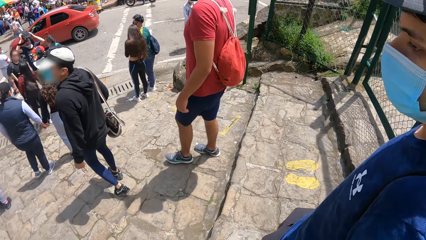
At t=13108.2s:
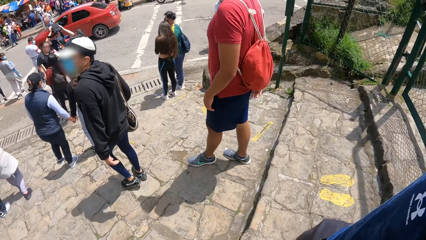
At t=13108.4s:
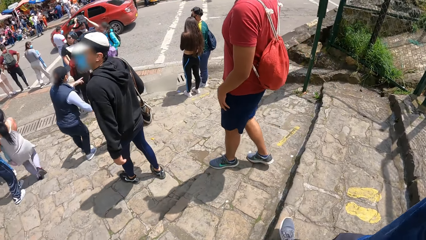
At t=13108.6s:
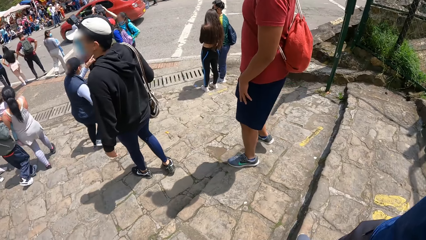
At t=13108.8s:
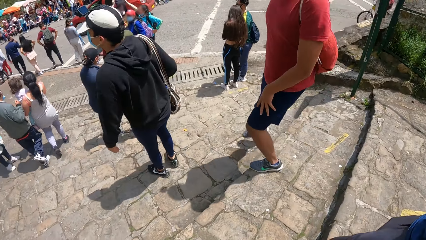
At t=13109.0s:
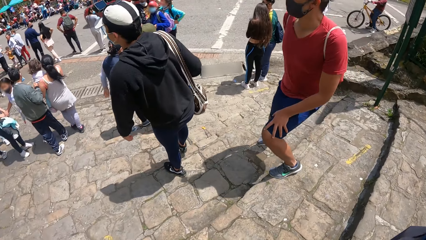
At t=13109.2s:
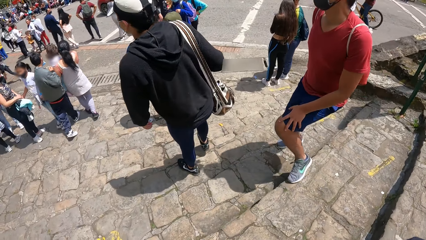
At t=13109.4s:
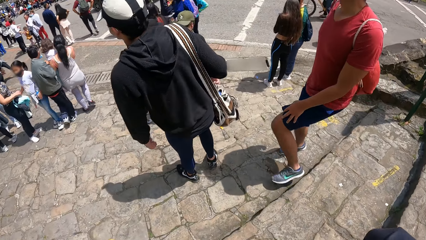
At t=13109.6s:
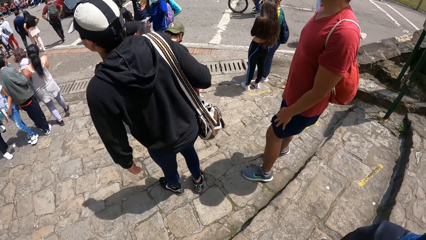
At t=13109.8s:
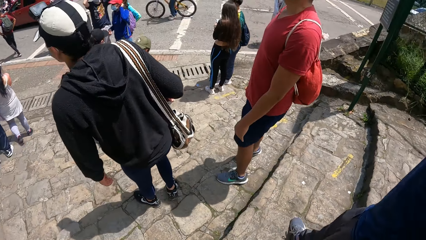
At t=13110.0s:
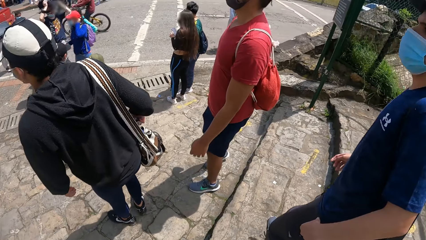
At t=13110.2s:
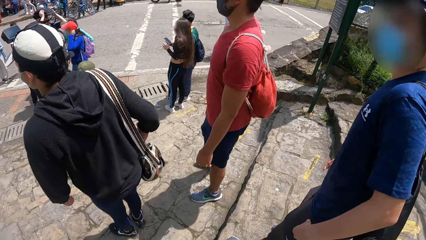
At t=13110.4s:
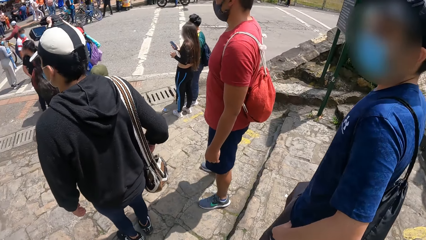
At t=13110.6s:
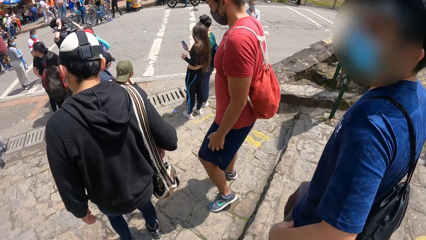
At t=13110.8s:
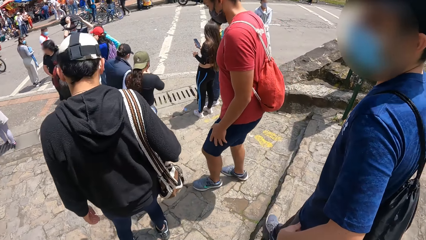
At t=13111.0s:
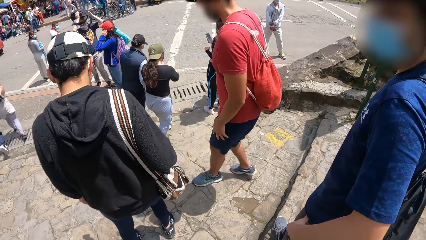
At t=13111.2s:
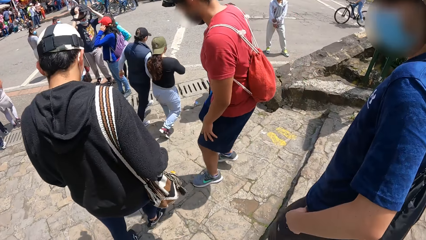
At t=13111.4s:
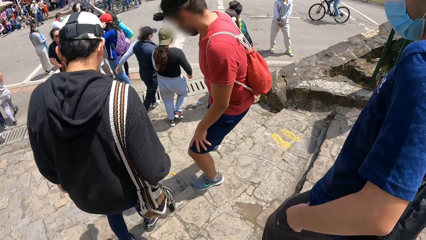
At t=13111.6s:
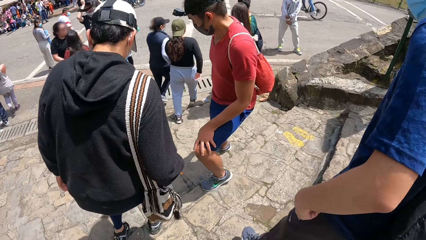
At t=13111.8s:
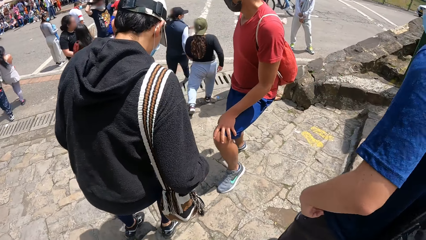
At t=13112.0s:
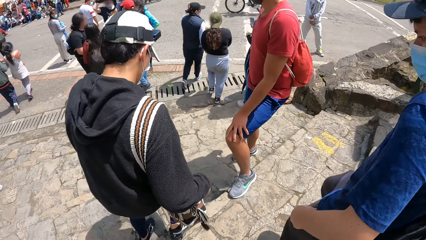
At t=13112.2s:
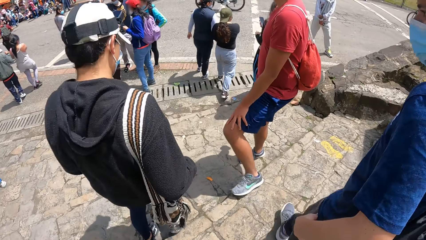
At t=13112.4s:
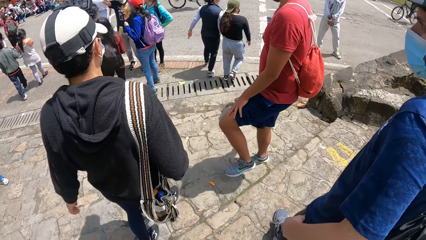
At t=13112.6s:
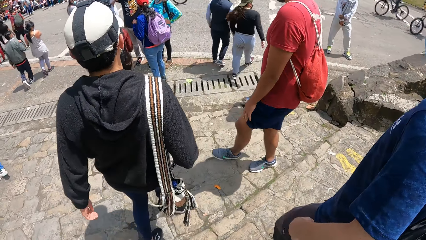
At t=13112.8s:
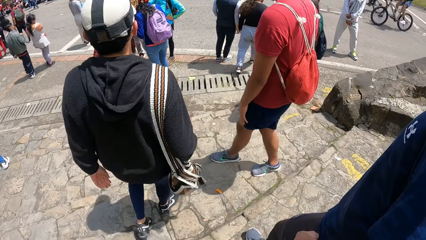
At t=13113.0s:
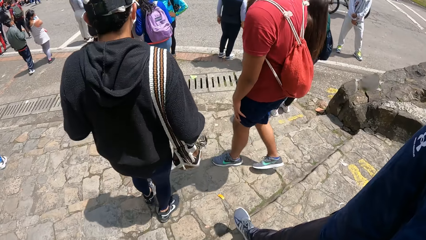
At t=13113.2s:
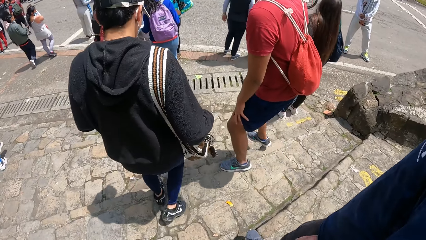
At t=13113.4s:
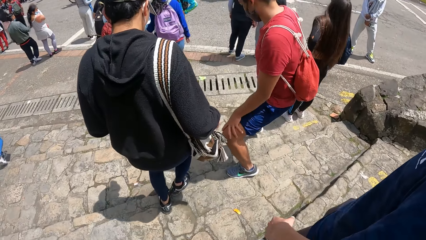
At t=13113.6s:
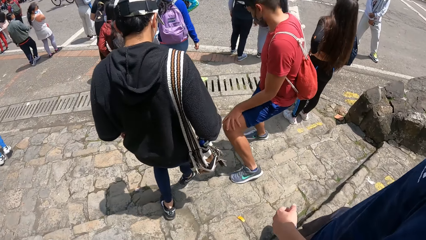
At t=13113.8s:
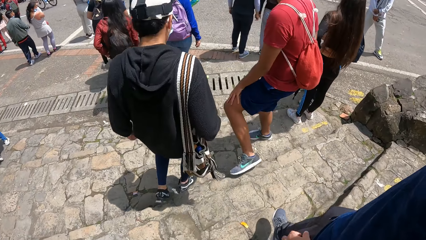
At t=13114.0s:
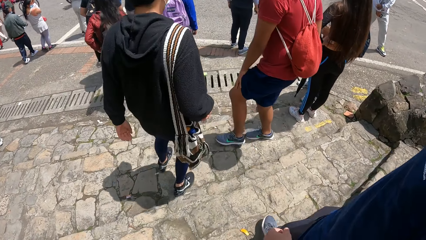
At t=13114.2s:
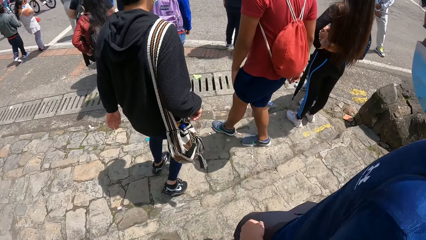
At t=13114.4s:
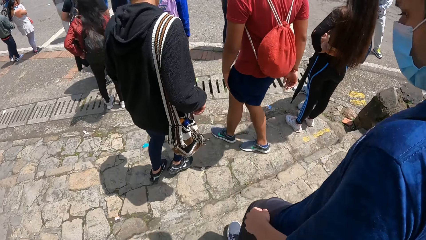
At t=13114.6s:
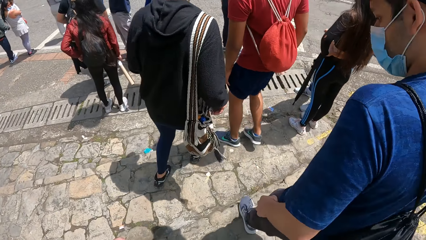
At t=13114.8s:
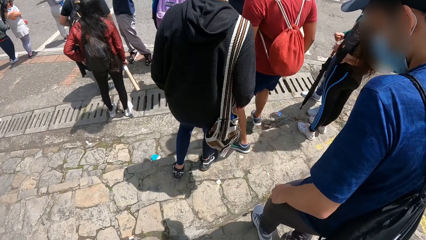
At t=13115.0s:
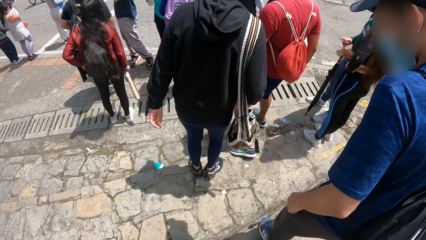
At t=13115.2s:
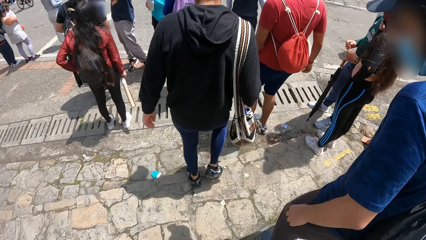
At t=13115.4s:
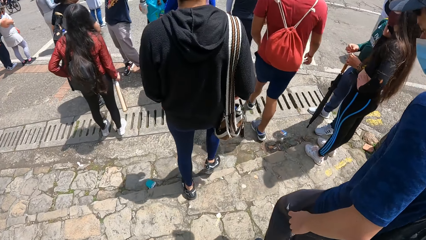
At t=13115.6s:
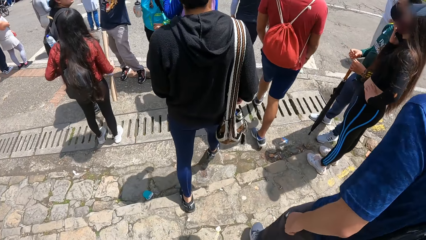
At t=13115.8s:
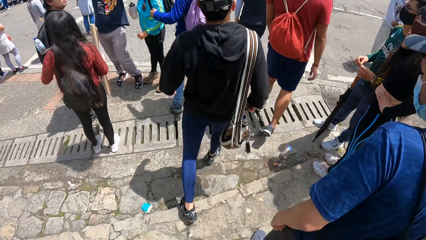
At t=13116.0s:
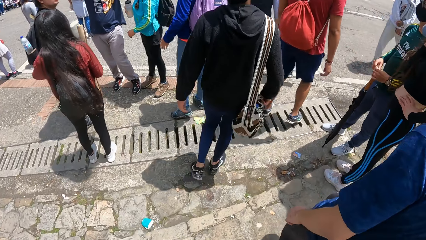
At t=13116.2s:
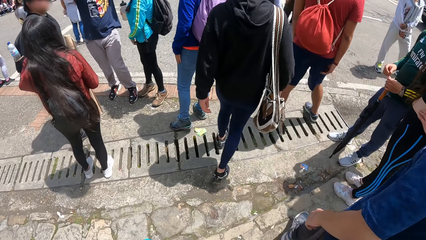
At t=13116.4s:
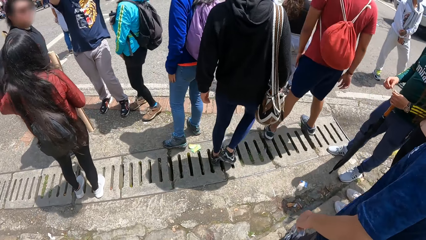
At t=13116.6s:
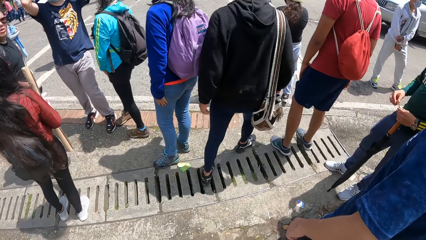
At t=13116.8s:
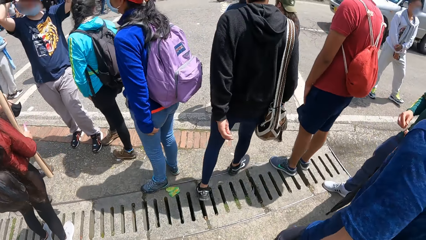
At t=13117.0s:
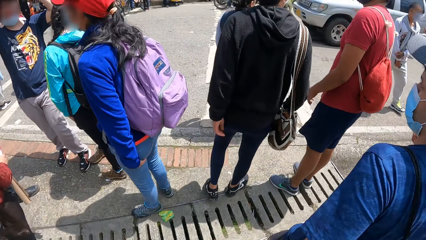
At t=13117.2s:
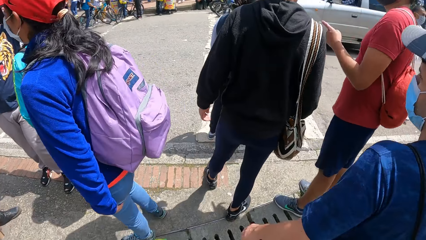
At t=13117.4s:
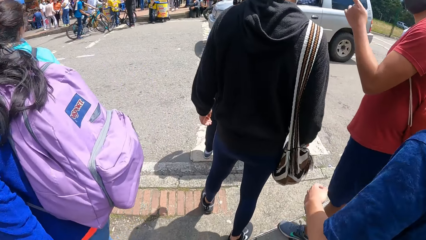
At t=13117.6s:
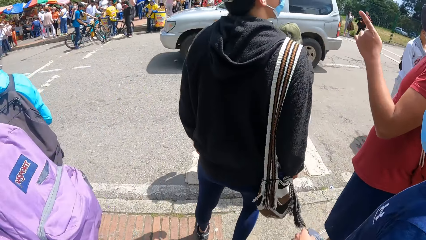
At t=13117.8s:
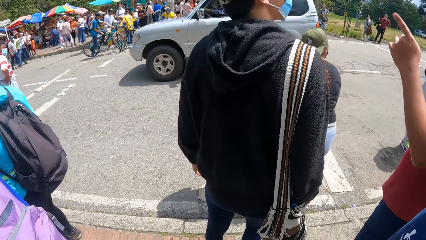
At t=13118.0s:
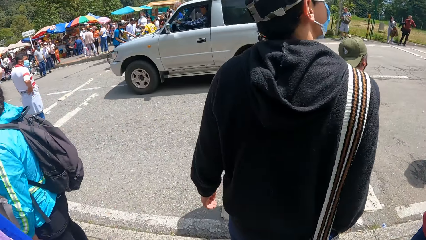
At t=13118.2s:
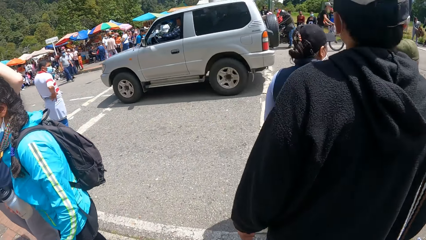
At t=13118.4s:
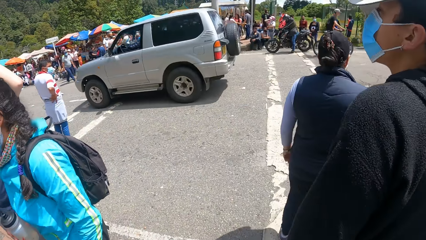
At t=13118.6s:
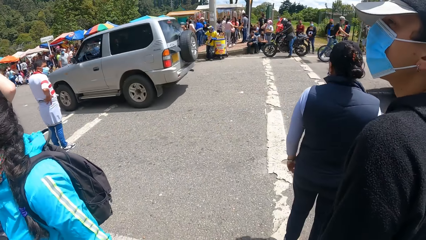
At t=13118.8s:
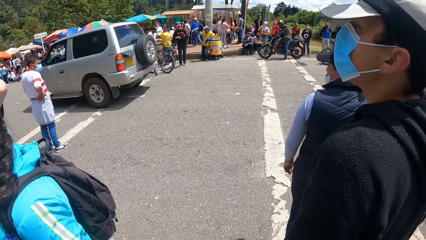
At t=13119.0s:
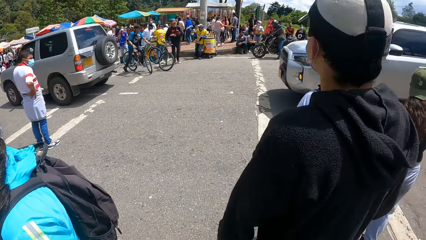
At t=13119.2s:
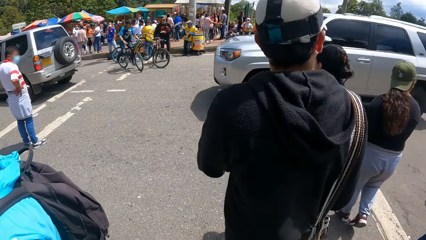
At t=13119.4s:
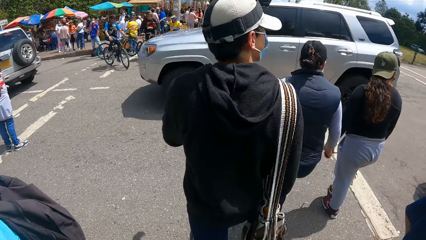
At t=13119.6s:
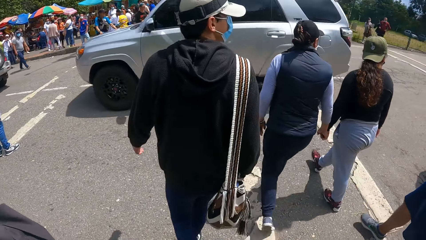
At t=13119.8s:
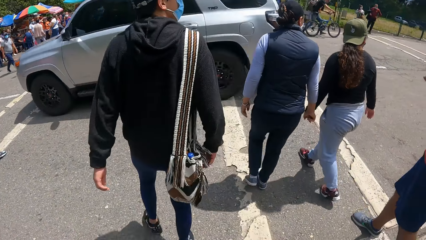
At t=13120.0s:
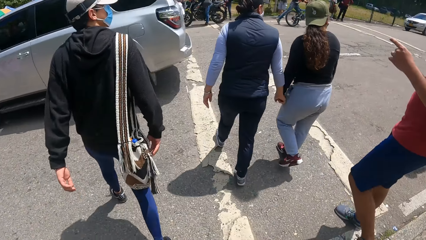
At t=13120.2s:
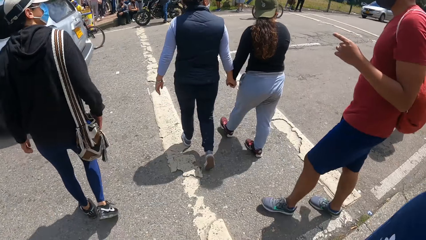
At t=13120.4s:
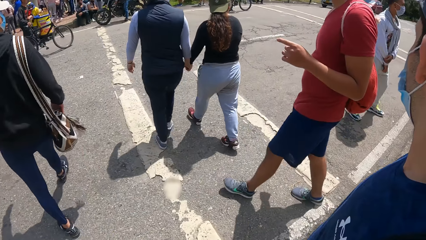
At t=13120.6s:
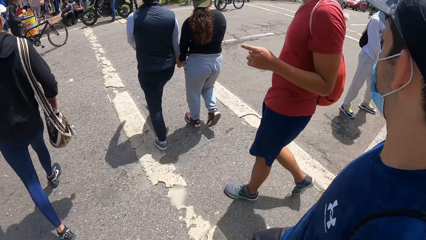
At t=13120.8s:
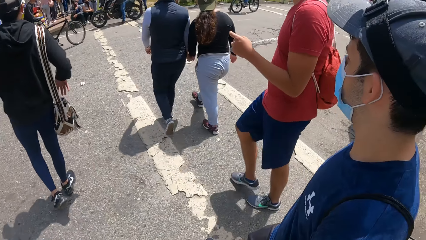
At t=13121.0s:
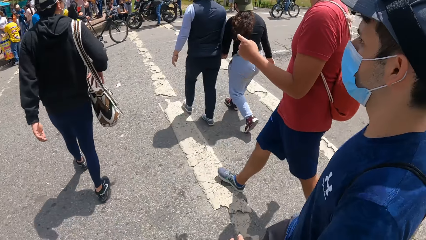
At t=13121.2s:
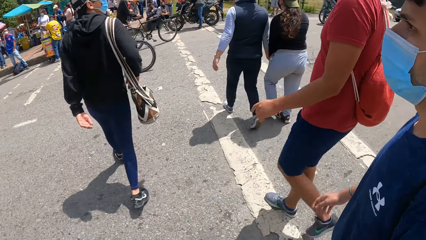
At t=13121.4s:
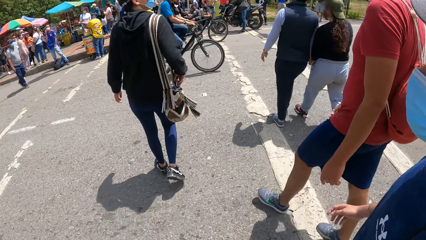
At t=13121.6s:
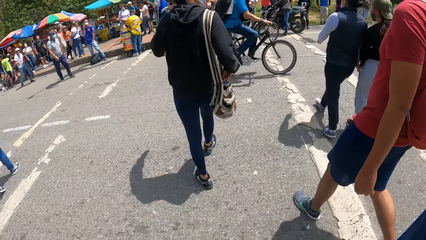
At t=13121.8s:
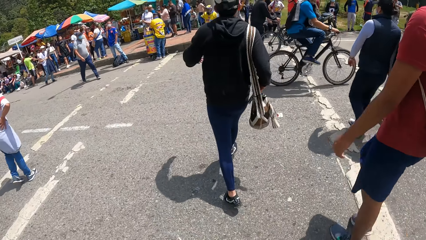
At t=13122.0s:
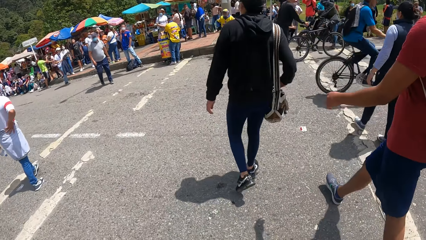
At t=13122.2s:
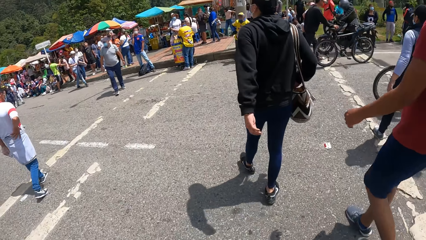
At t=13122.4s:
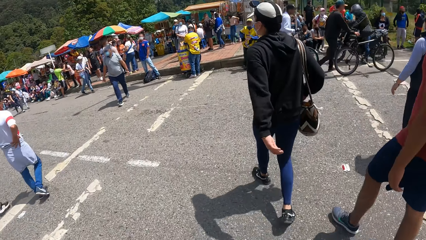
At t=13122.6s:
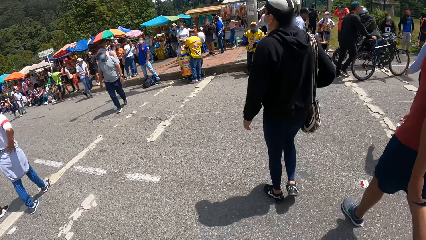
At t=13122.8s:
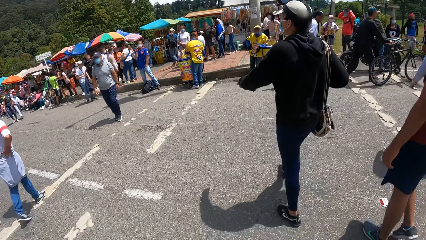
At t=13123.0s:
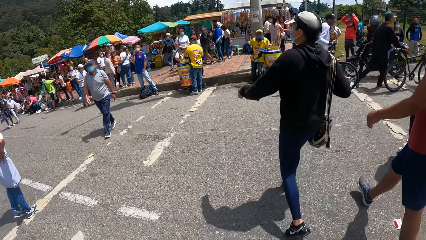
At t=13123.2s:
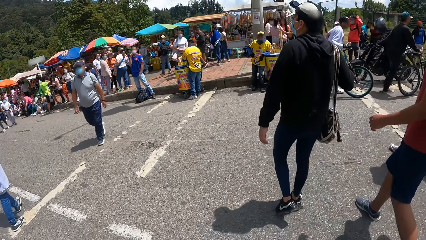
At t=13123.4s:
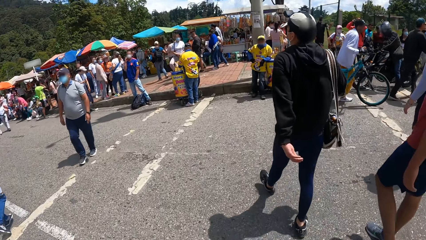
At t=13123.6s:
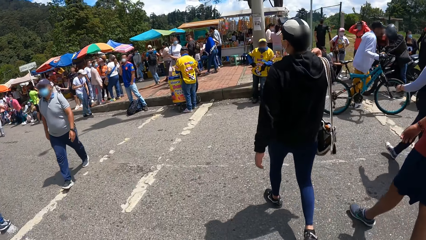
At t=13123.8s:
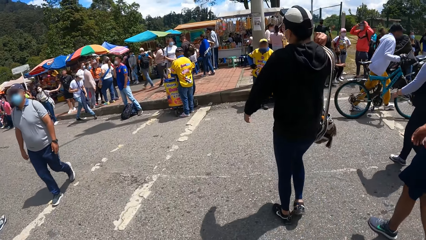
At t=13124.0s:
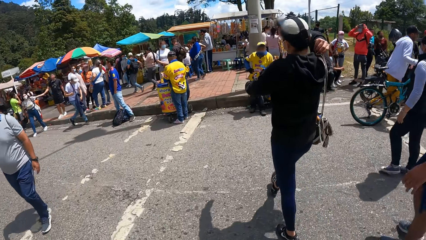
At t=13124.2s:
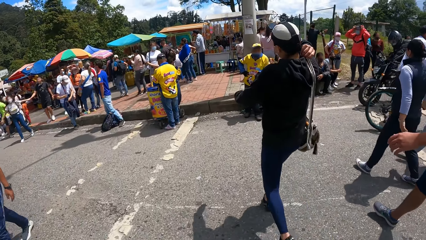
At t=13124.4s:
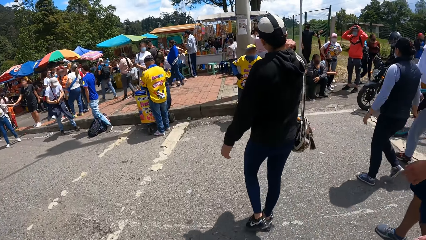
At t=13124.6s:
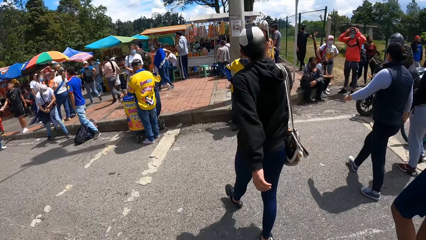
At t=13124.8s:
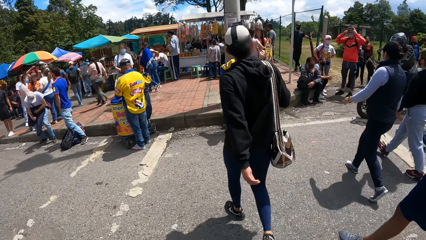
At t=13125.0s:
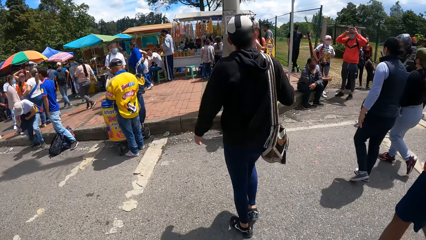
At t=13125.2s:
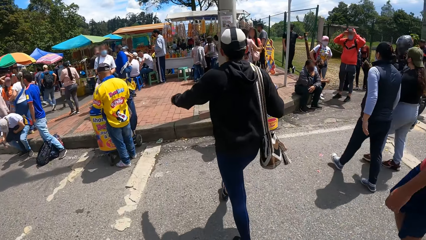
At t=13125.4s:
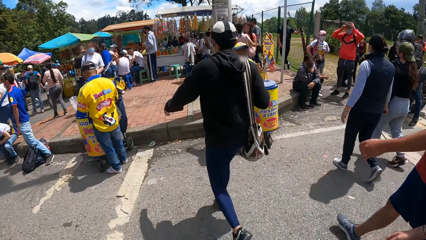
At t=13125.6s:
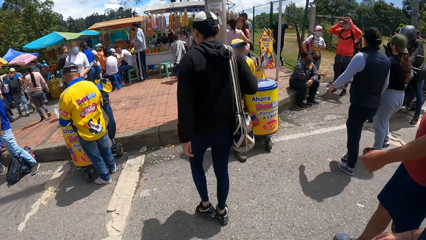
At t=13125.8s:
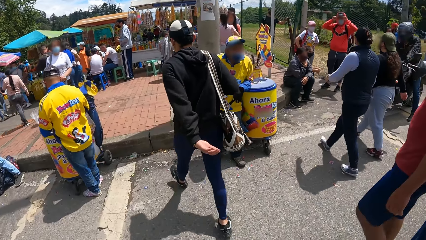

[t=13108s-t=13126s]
The camera wearer walks down the footpath. A man interacts with another man. The camera wearer crosses the road with a group of people.
